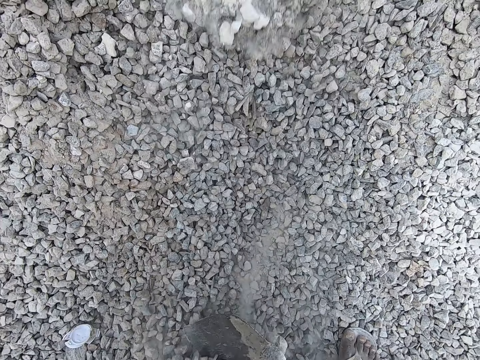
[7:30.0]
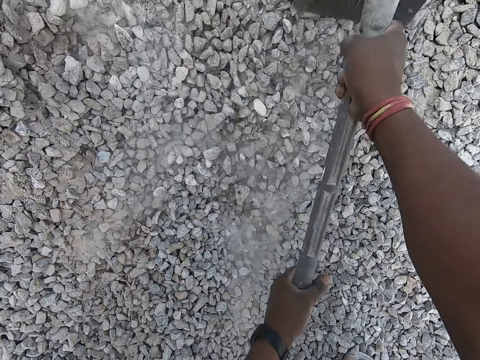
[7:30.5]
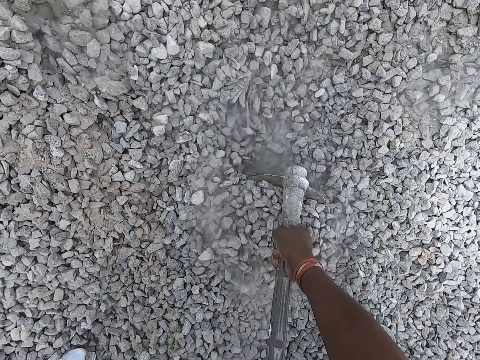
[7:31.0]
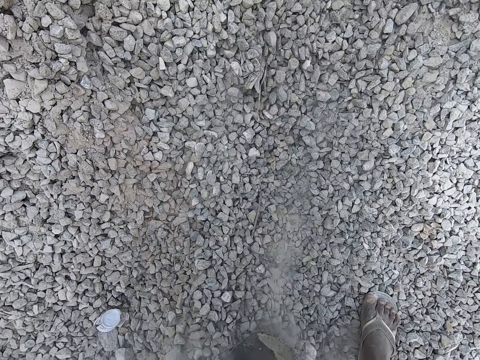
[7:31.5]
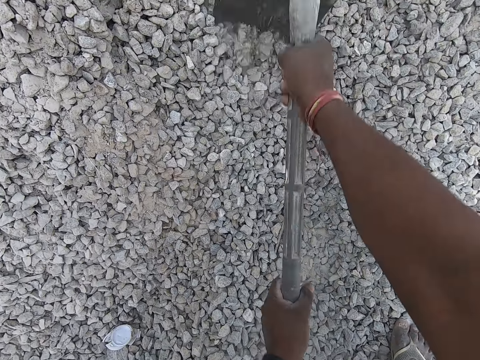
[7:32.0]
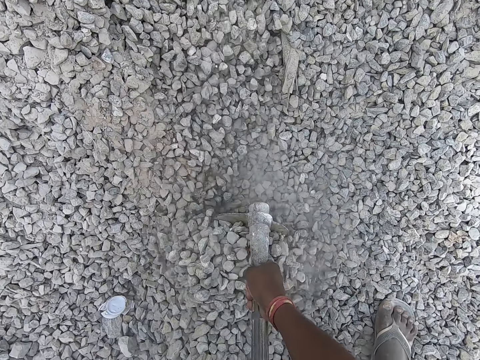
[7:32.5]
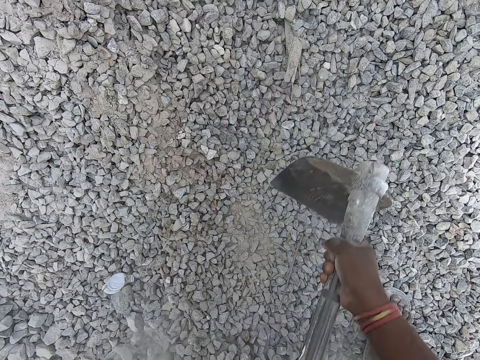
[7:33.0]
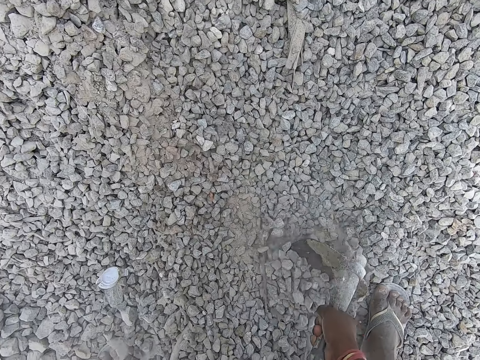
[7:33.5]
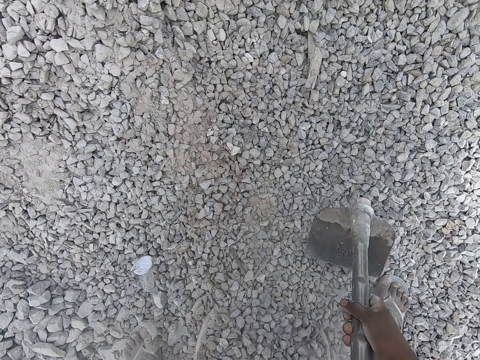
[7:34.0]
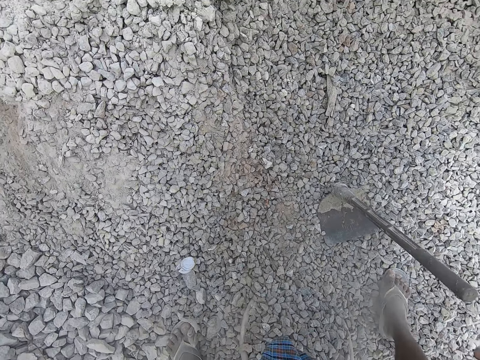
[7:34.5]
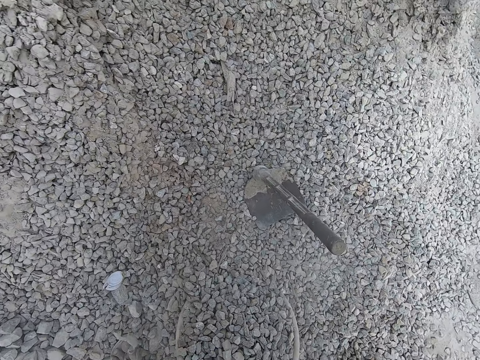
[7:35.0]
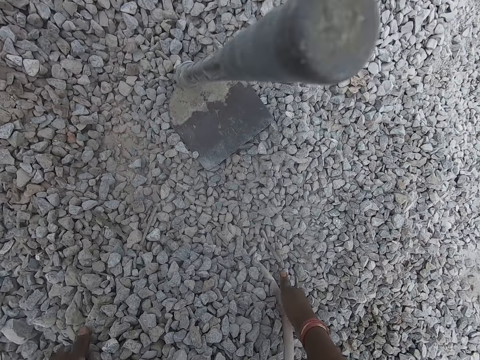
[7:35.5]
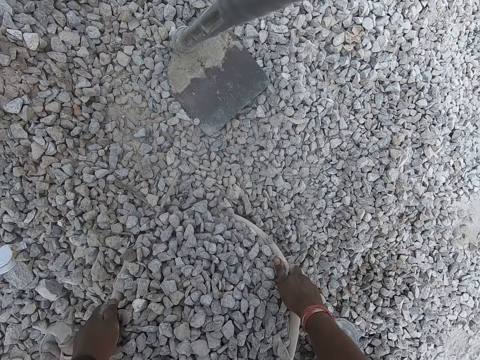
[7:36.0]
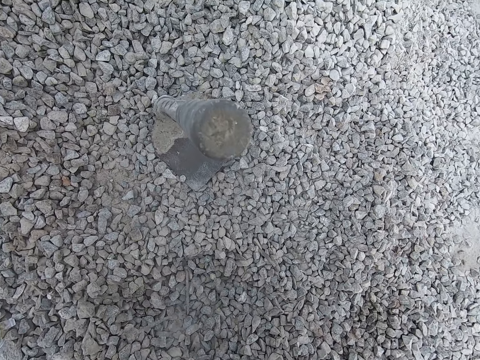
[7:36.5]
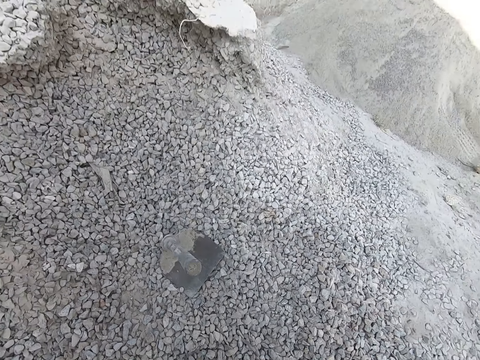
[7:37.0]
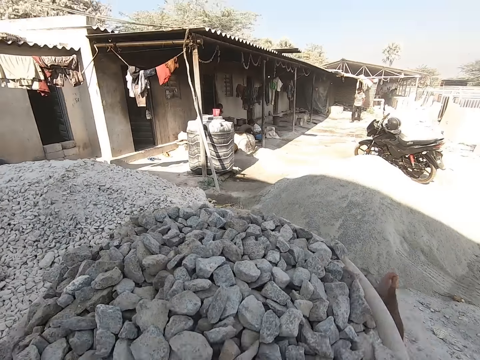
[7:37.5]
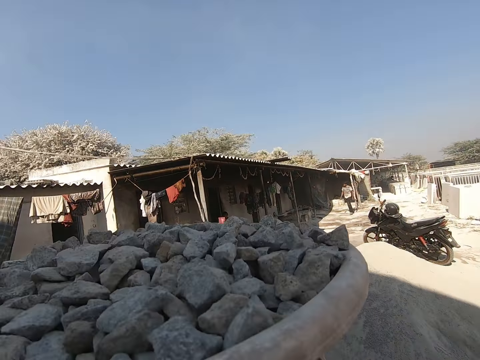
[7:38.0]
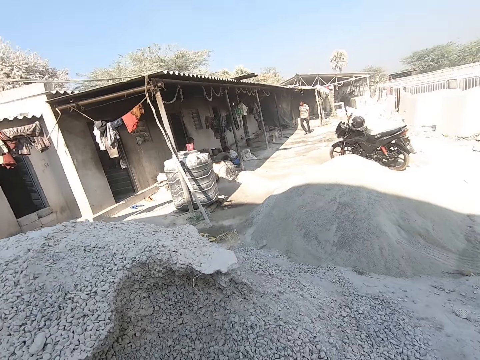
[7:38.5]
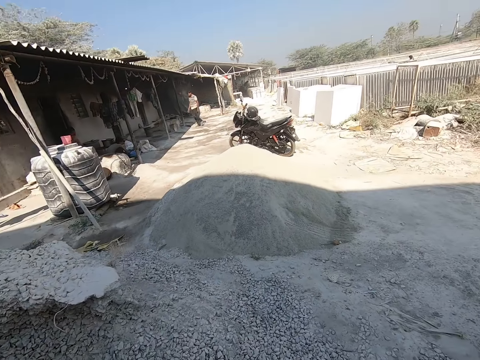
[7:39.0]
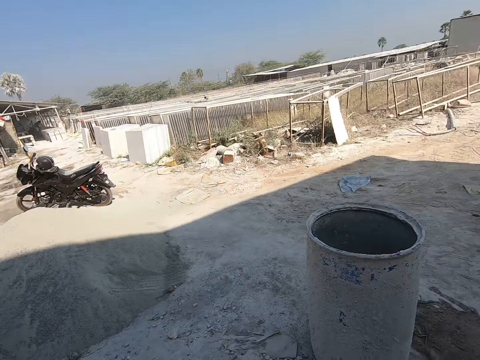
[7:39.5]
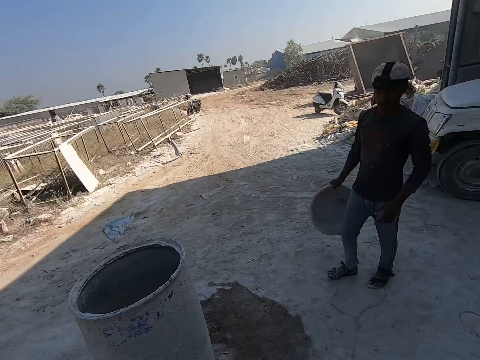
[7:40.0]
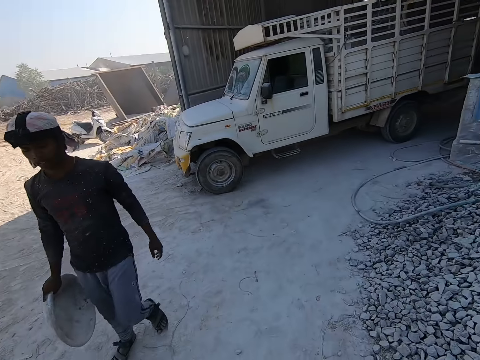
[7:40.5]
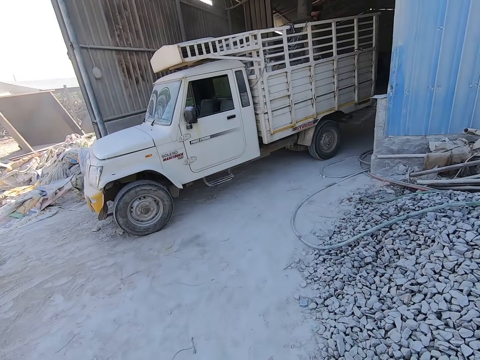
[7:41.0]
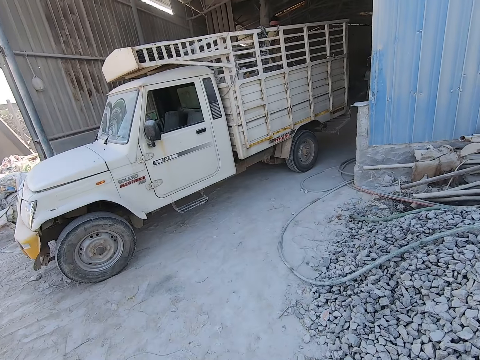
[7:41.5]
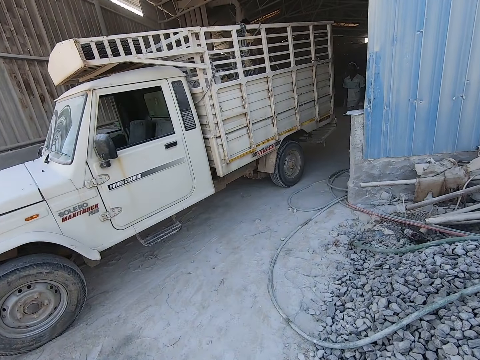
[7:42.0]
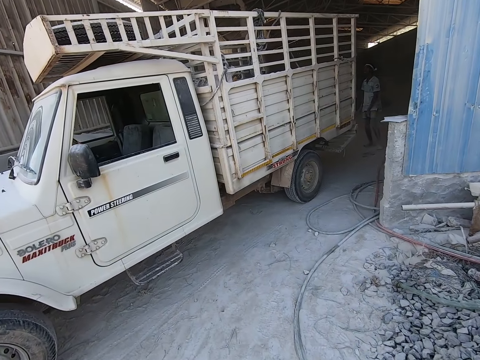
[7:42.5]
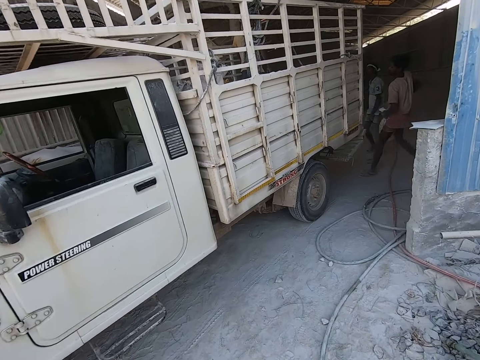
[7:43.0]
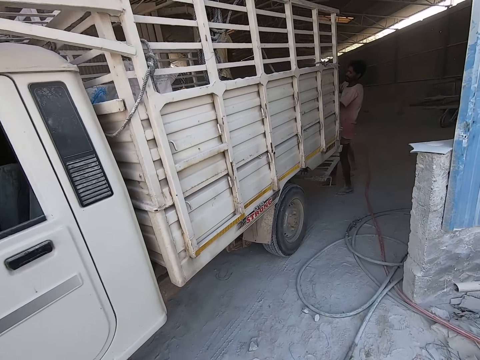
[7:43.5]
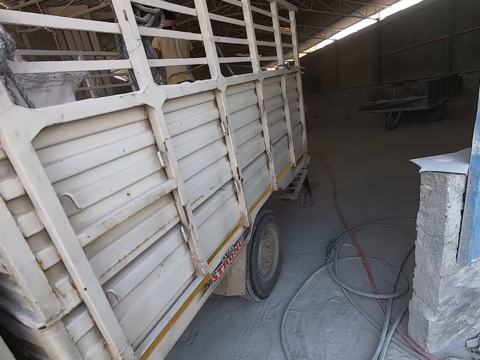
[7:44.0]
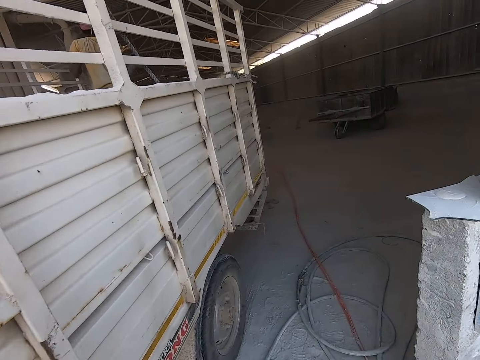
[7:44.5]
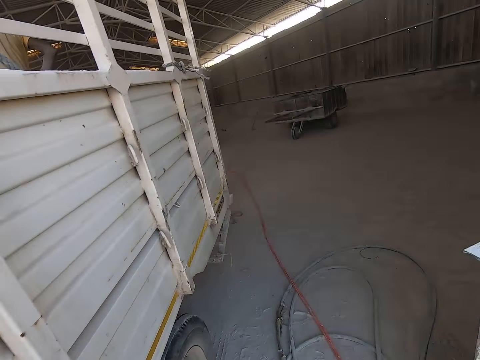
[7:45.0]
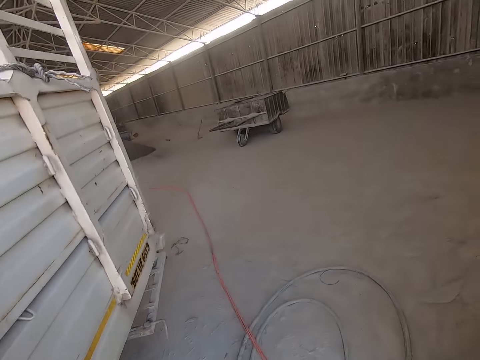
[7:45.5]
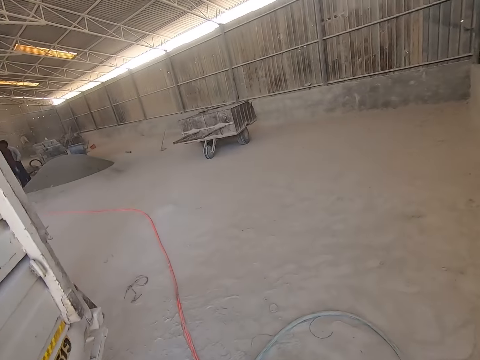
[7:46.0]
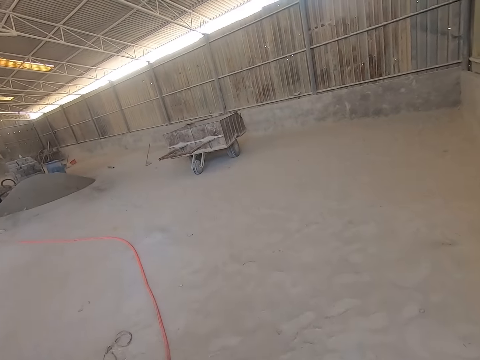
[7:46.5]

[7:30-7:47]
The camera wearer drops the hoe on the heap of granite stones on the ground with his right hand. He carries the bowl filled with granite stones from the heap of granite stones on the ground with both hands. He walks around. A man holds the bowl in his right hand. Another man carries a bag of cement with both hands.

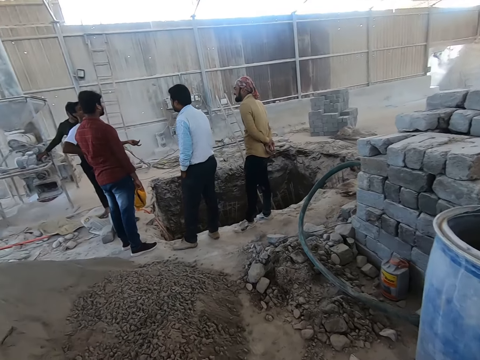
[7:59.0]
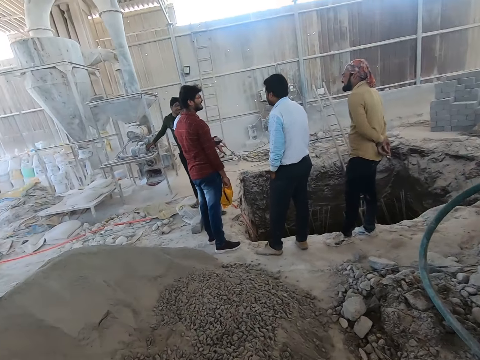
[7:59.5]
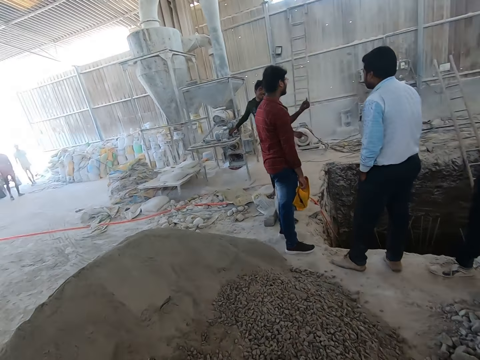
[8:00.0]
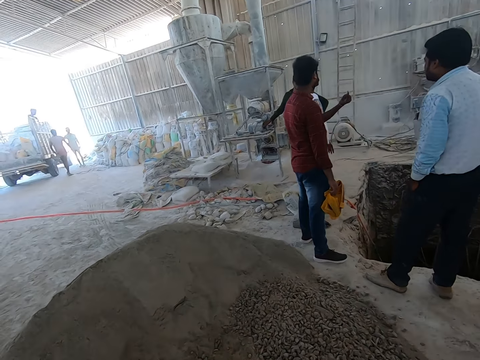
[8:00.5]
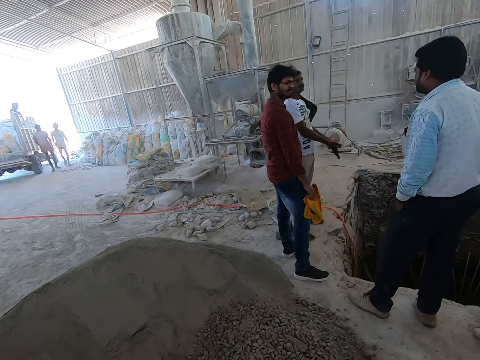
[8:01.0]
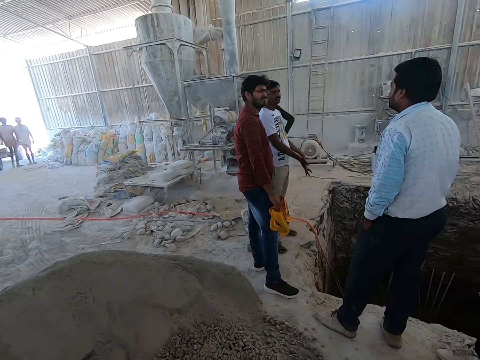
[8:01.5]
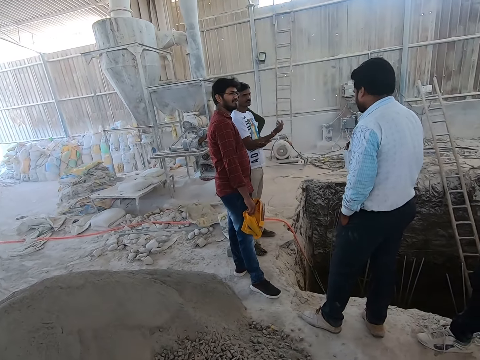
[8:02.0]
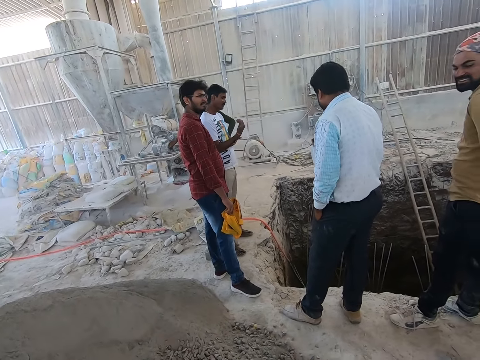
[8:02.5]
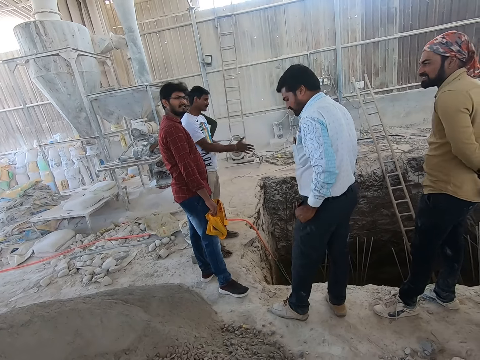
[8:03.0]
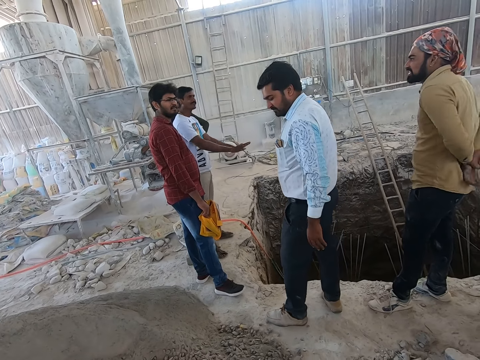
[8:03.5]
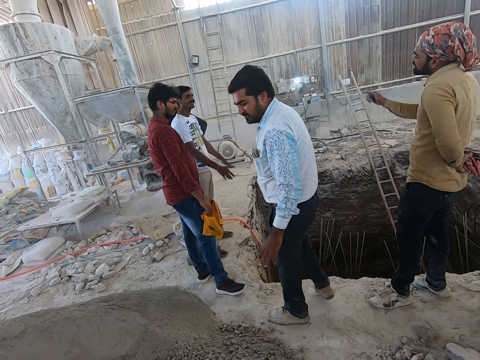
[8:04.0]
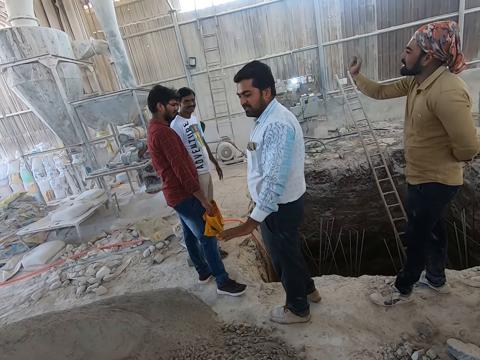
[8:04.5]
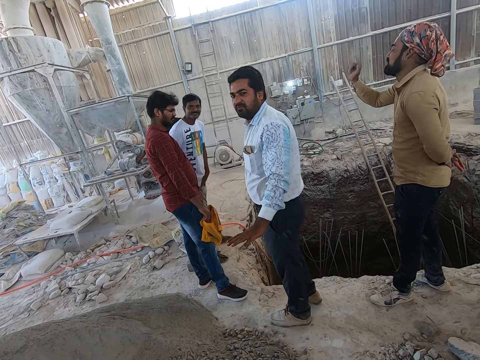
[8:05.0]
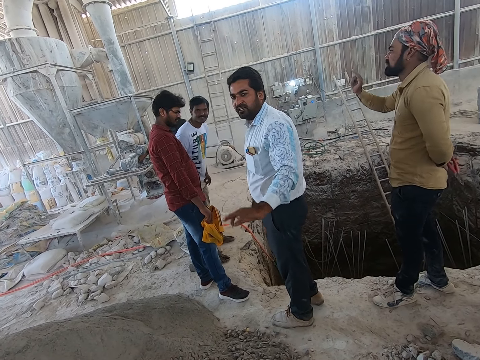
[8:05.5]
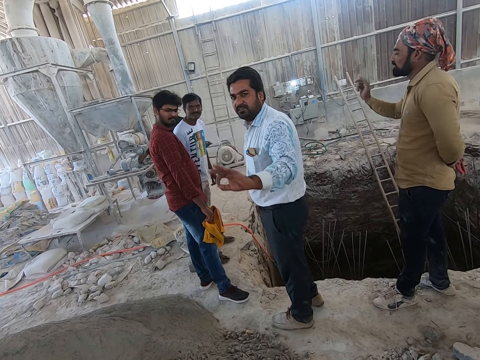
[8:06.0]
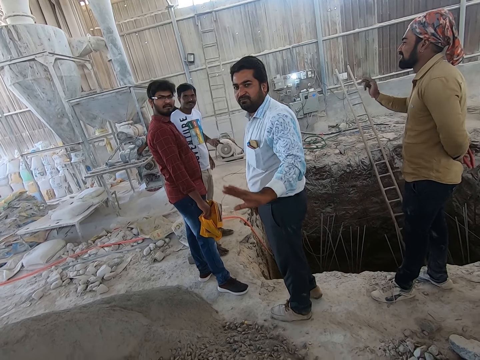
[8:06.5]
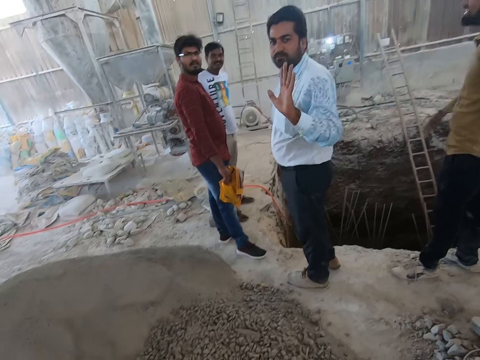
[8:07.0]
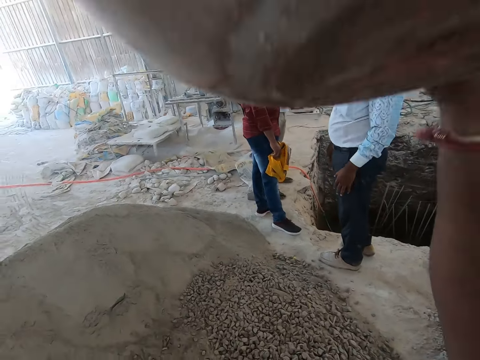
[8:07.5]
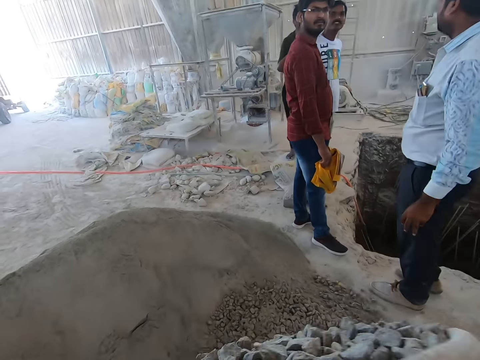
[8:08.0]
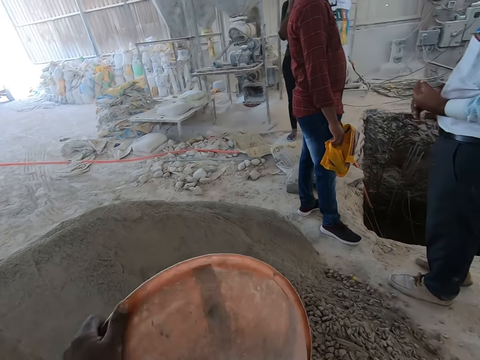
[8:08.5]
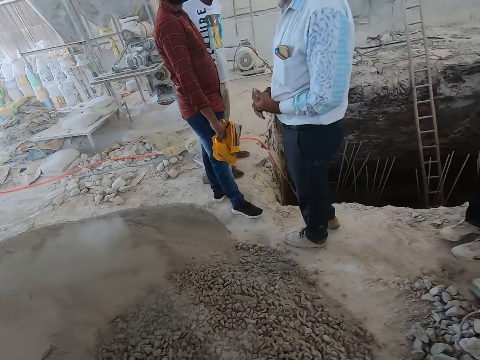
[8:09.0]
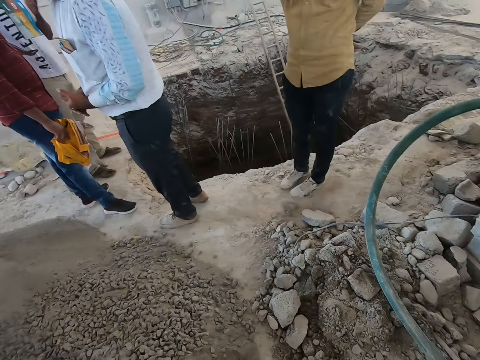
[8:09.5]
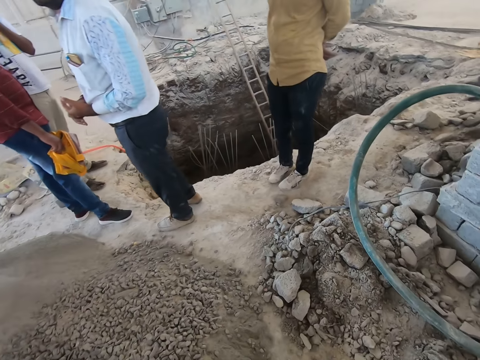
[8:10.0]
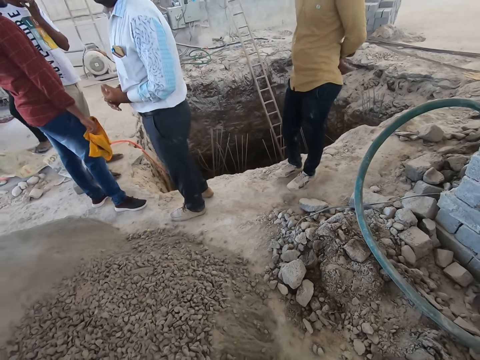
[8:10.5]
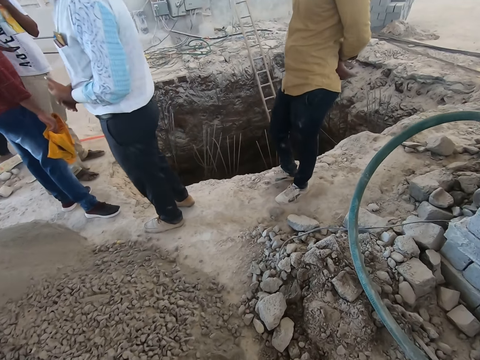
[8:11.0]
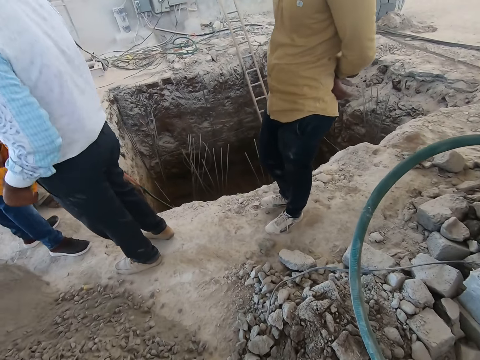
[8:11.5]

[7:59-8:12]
The camera wearer looks around. They interact with a man. They pour the granite stones from the bowl on the ground with both hands.
